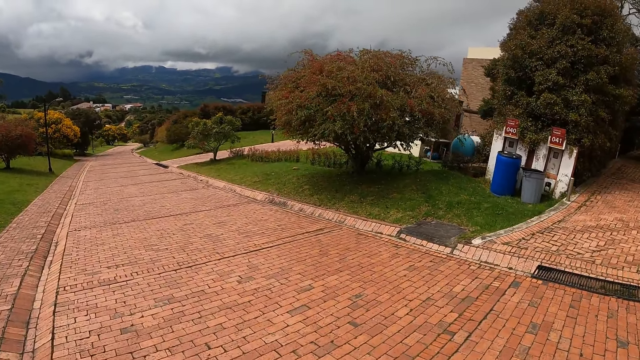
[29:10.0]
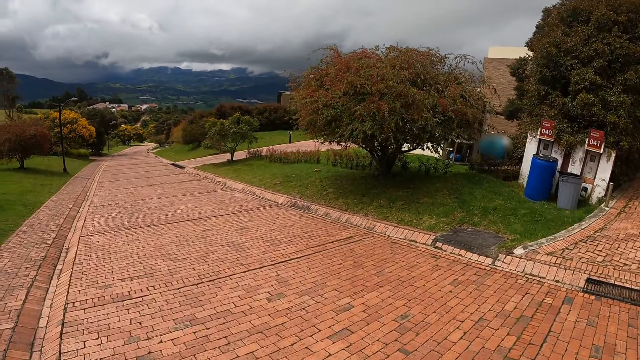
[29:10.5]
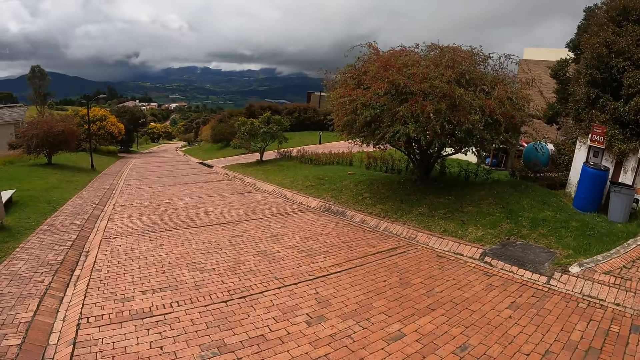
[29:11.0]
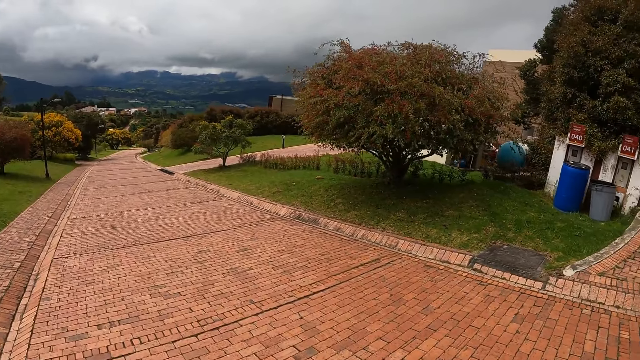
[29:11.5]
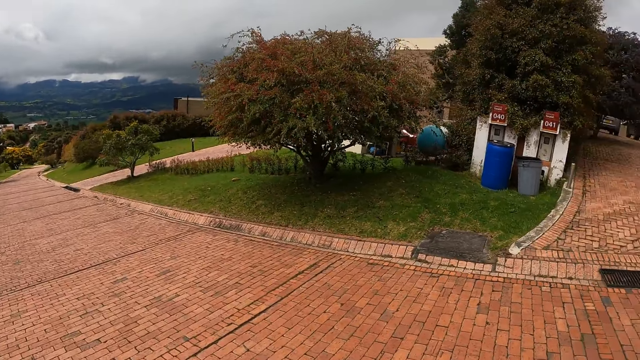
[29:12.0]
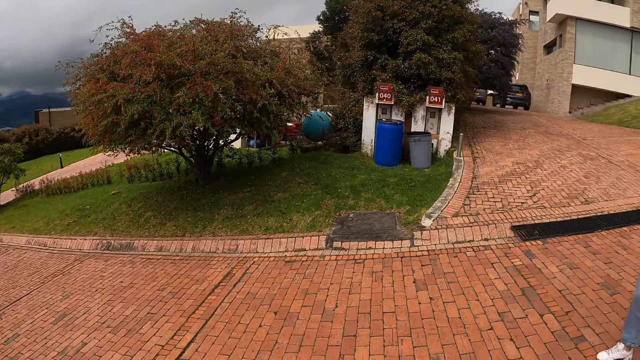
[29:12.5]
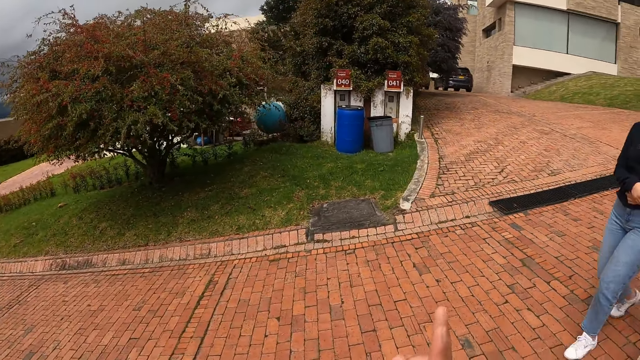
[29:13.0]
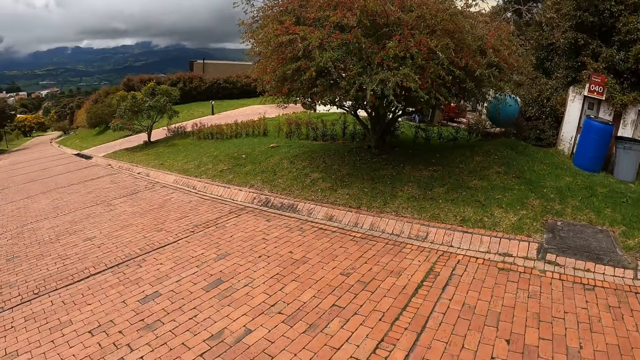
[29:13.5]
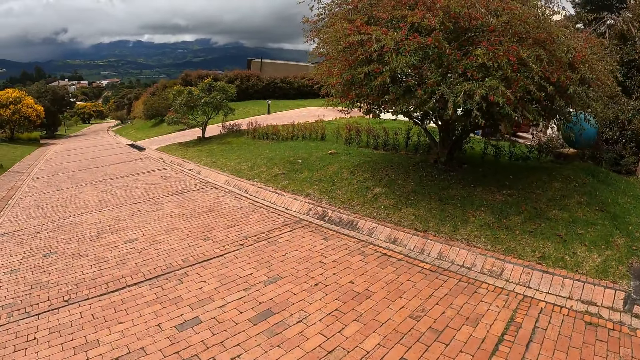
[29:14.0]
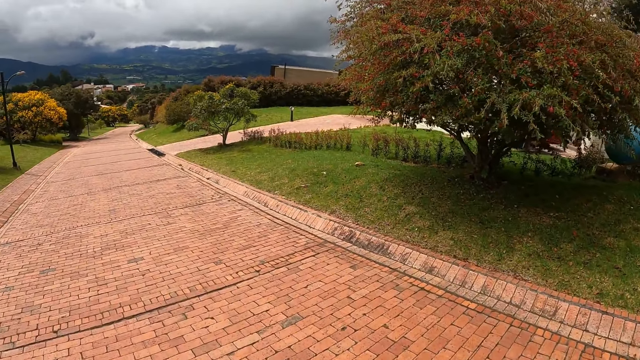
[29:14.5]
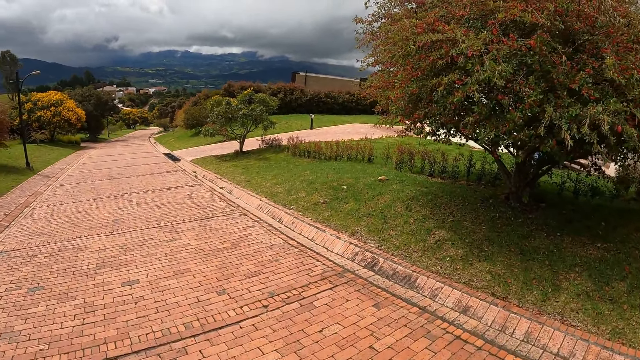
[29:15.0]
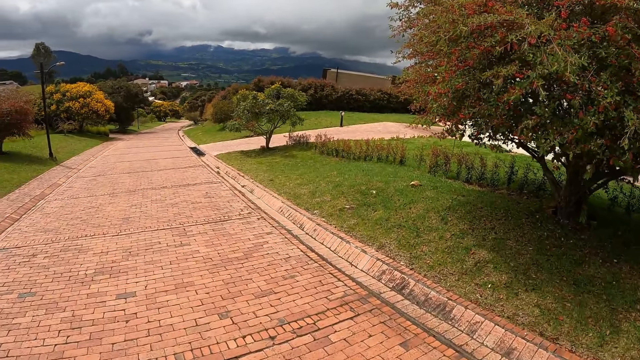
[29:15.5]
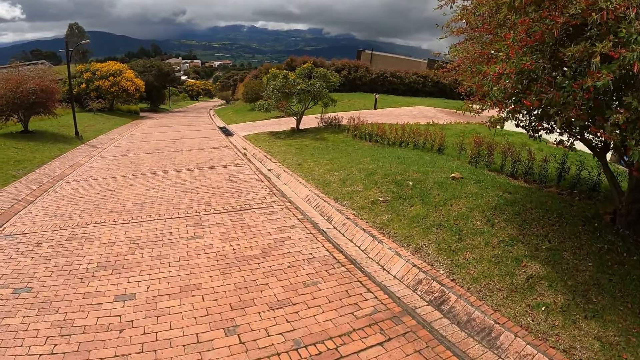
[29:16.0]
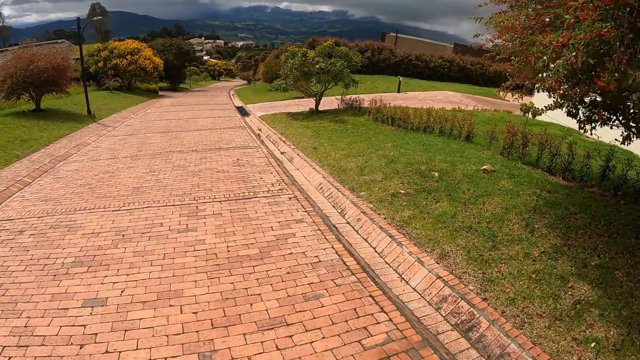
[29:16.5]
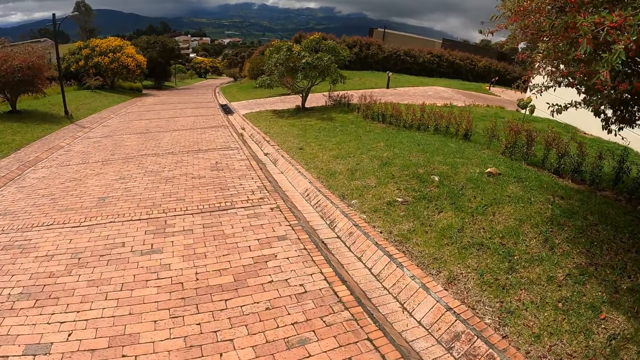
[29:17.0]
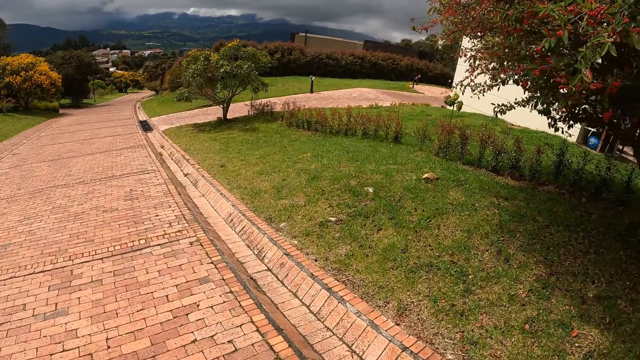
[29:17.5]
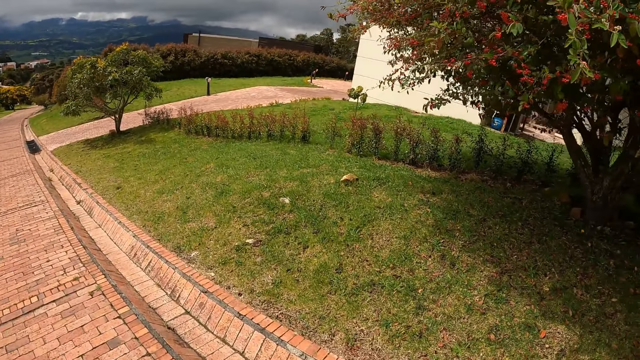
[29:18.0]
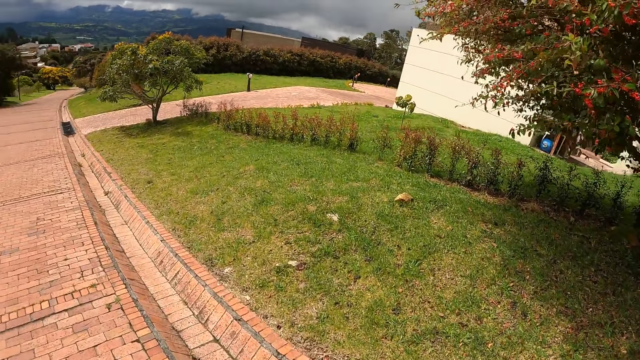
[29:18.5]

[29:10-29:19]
The camera wearer points a finger.

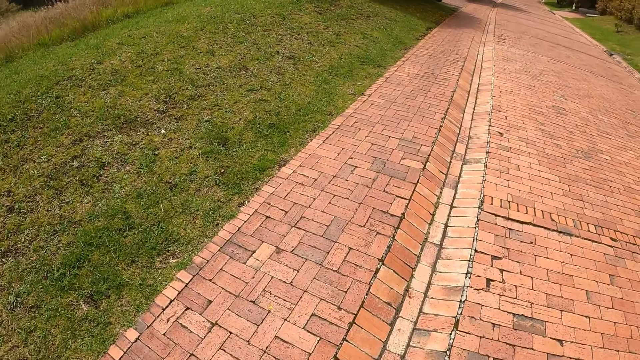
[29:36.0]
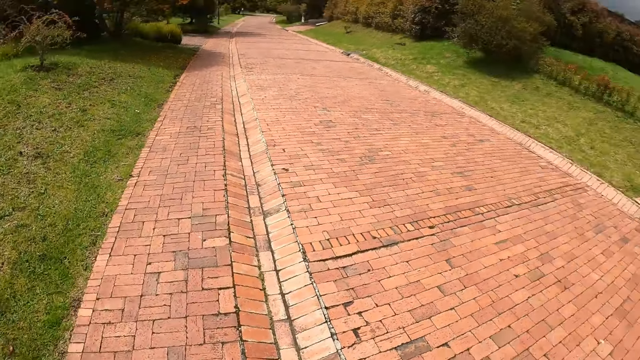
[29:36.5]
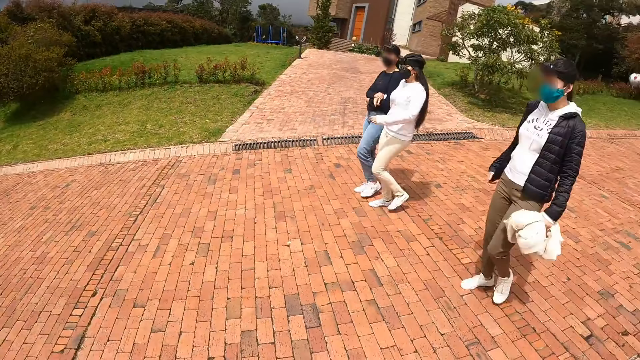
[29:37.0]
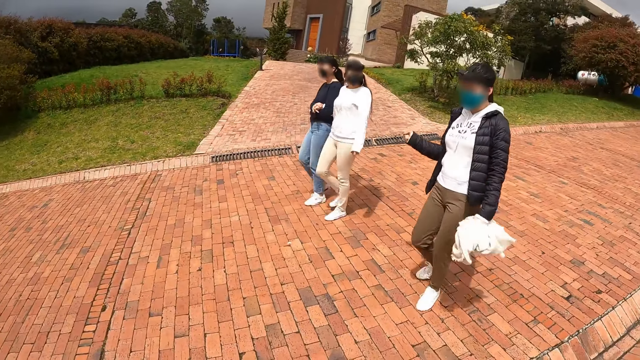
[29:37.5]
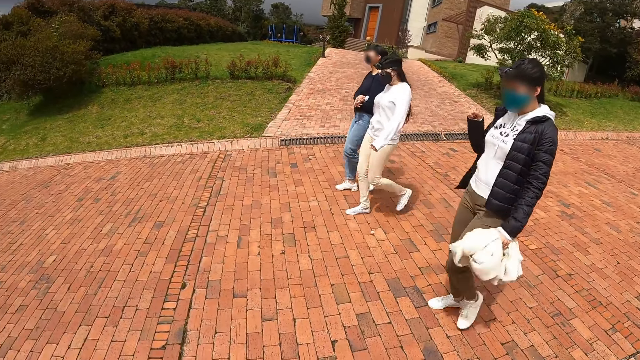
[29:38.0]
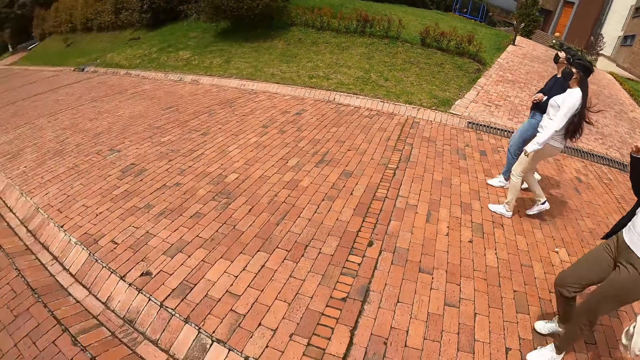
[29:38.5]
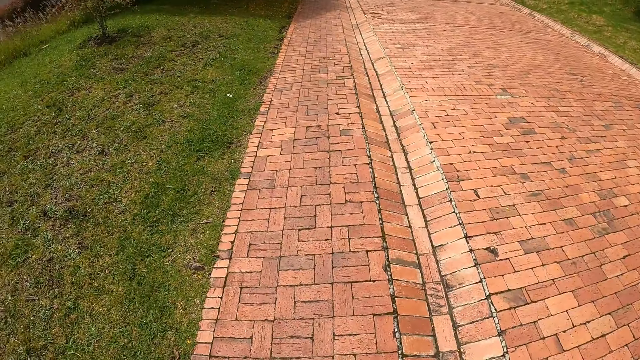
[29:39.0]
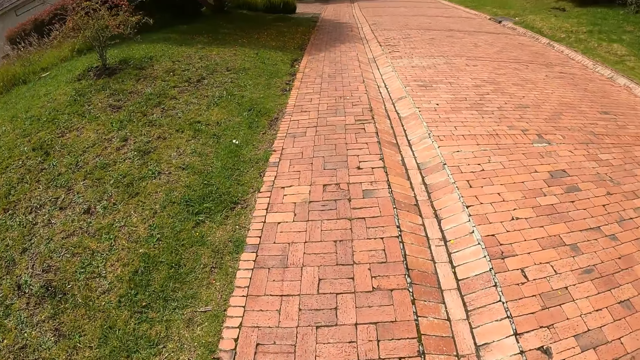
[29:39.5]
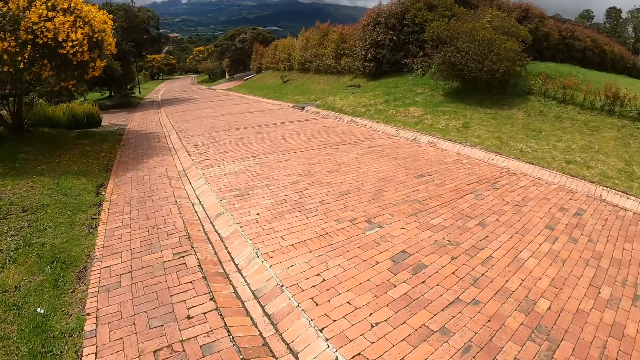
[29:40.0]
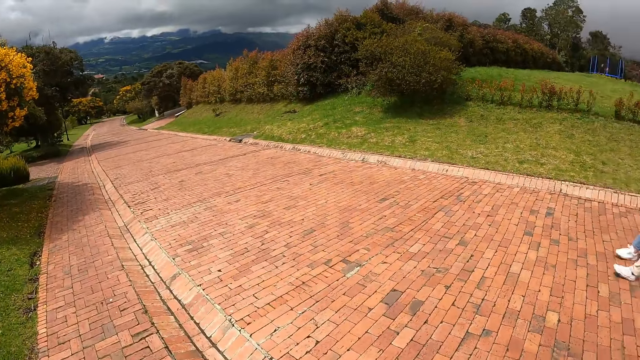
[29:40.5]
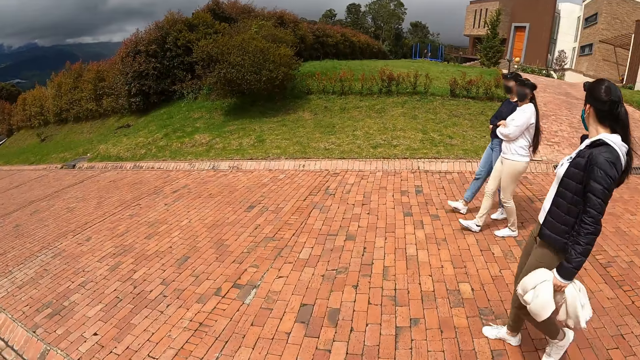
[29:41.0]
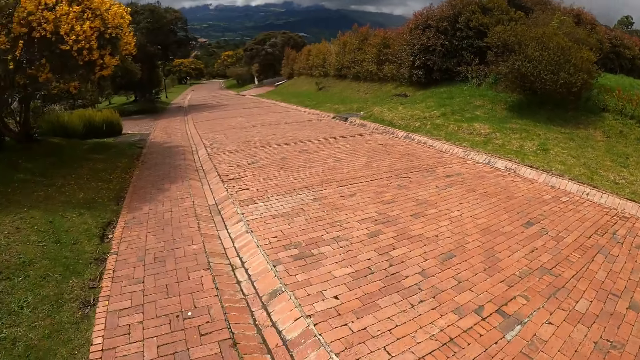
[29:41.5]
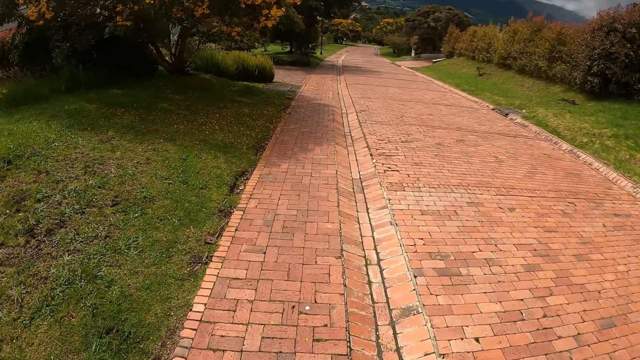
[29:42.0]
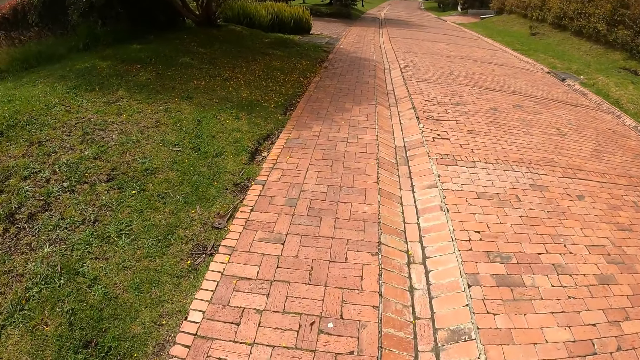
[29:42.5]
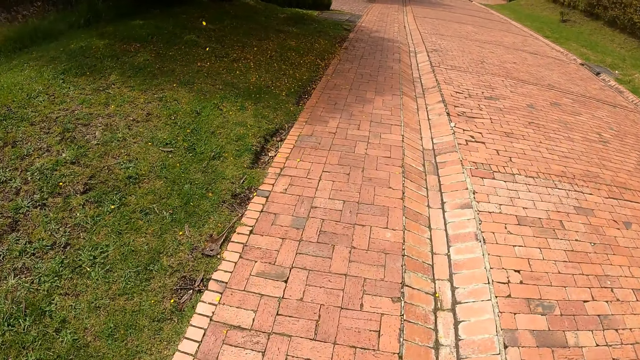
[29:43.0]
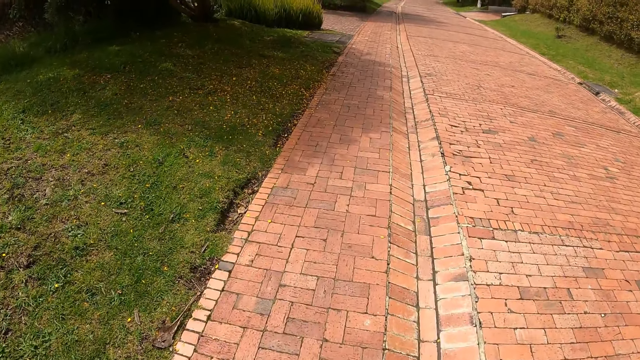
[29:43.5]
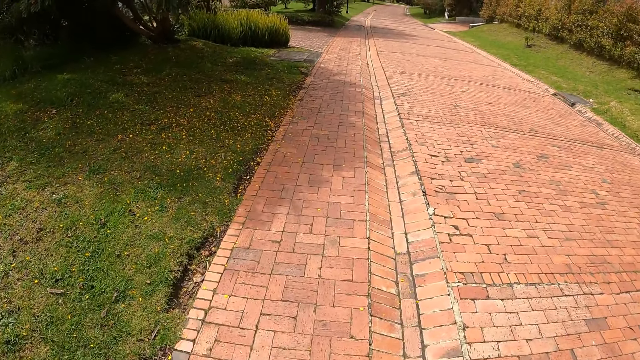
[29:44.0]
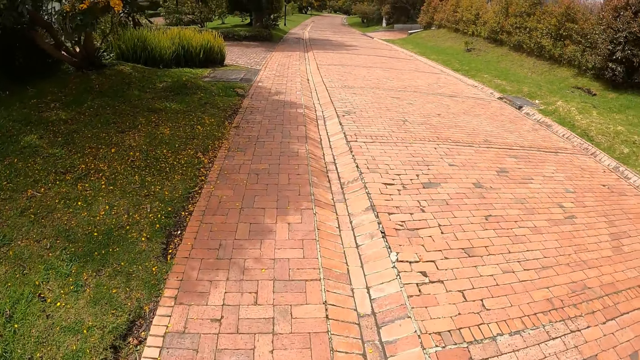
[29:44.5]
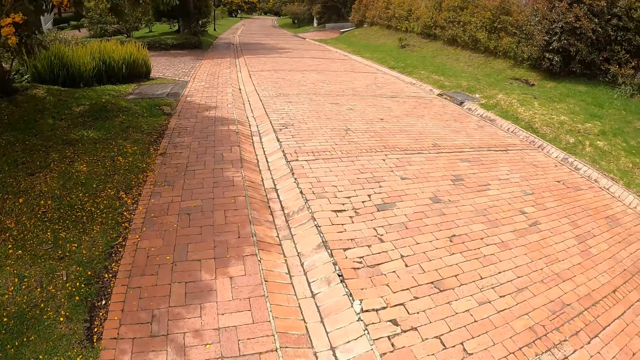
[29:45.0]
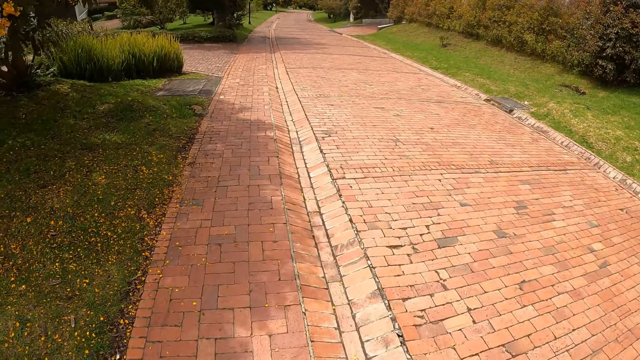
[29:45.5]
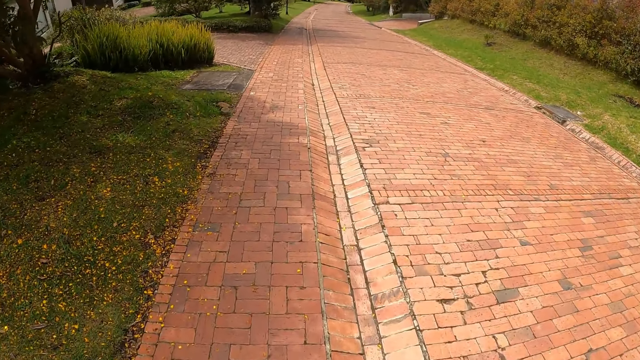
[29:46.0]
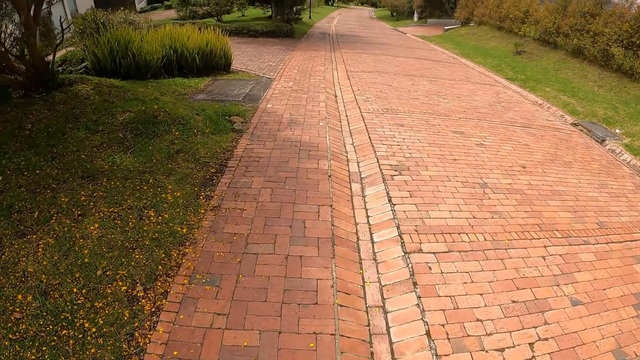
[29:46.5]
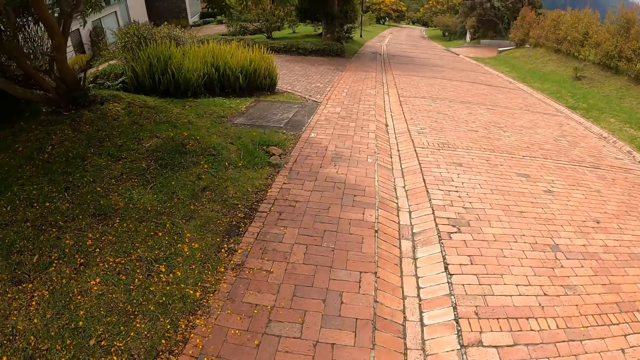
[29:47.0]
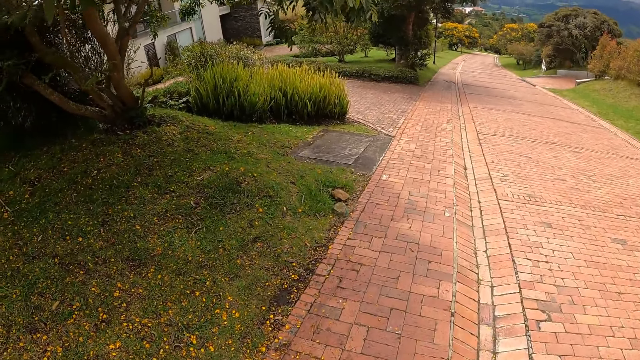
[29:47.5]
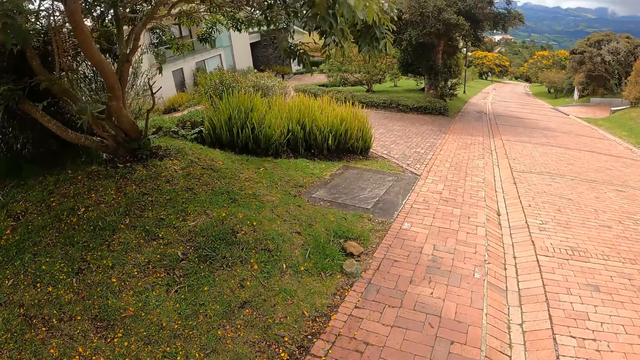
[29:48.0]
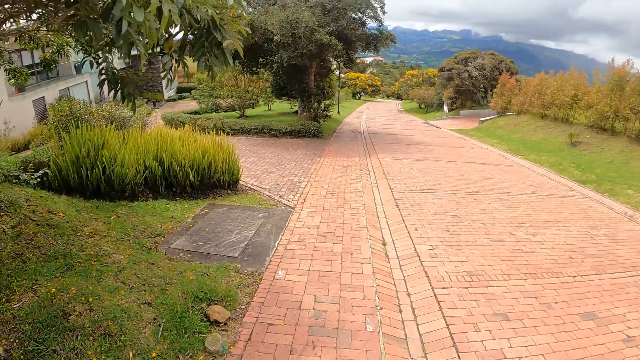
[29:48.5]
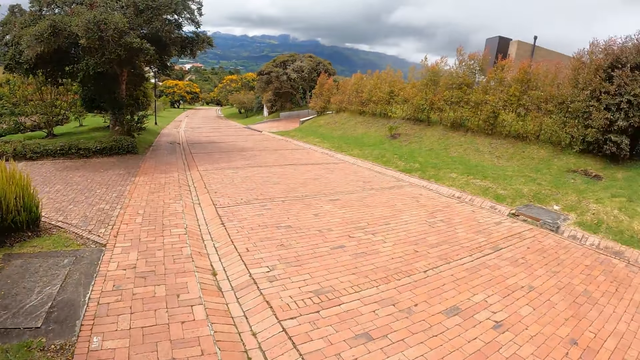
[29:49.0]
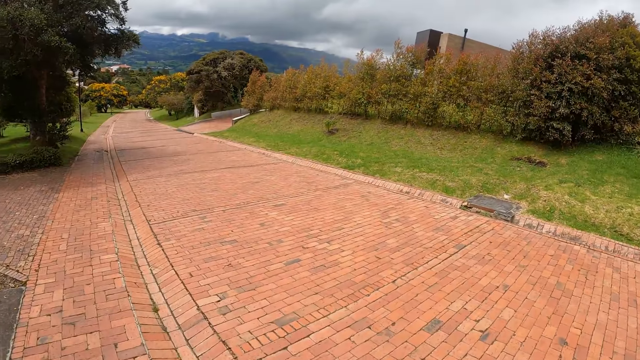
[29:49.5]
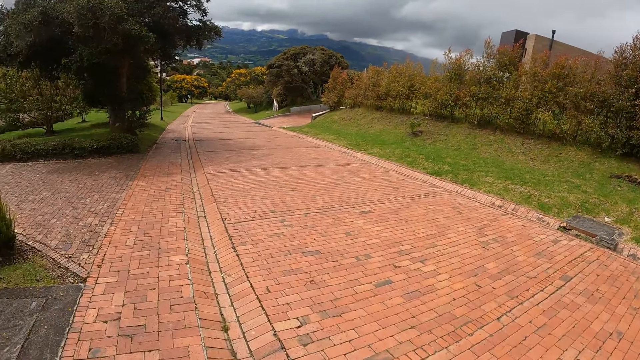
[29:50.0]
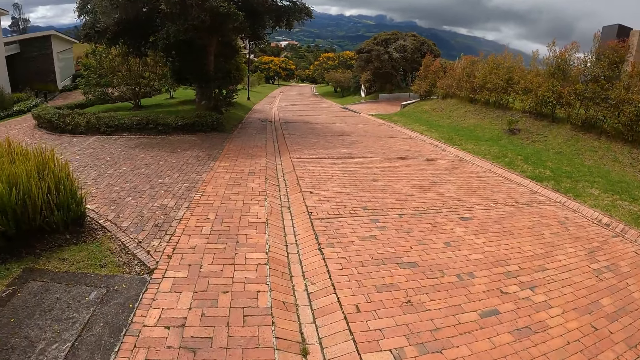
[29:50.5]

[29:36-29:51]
The camera wearer looks at a woman. They look at the road. They look at the woman. They look at the road.
